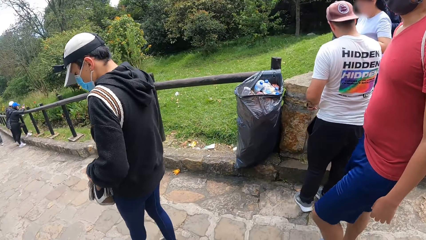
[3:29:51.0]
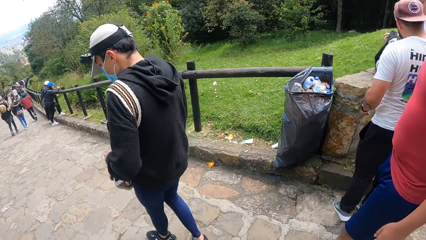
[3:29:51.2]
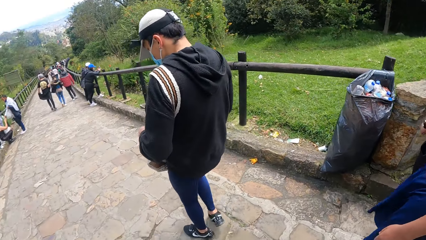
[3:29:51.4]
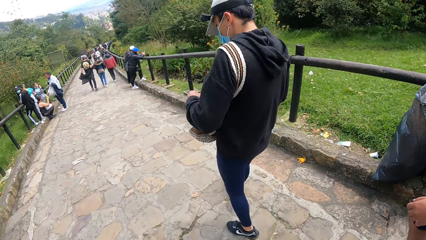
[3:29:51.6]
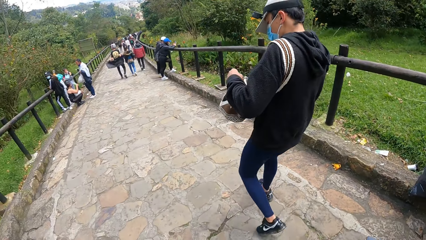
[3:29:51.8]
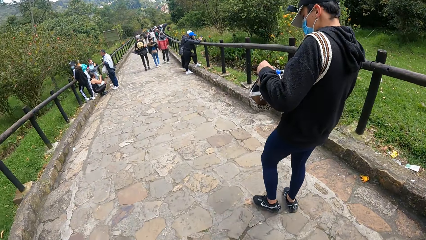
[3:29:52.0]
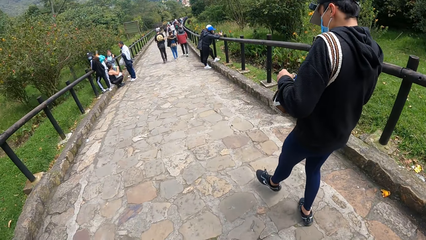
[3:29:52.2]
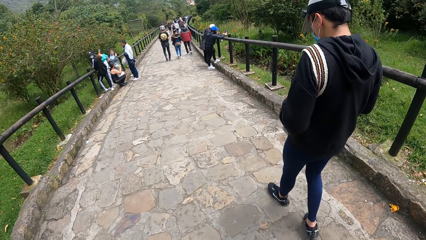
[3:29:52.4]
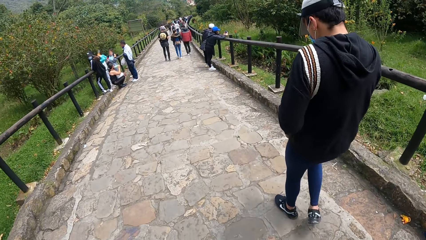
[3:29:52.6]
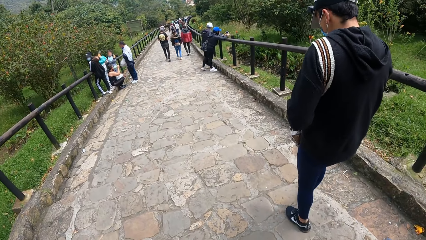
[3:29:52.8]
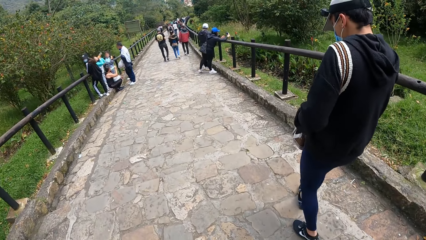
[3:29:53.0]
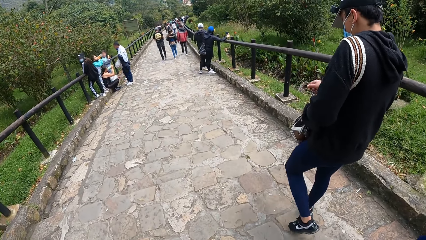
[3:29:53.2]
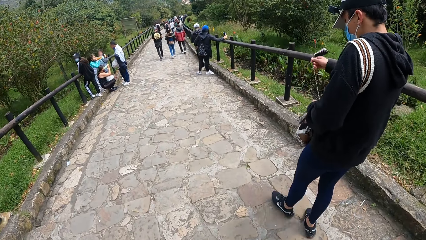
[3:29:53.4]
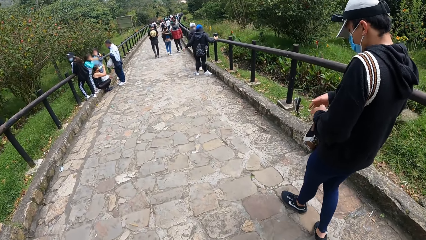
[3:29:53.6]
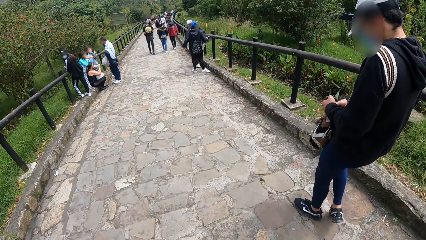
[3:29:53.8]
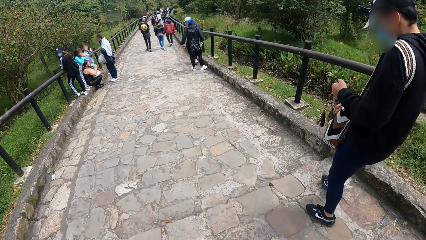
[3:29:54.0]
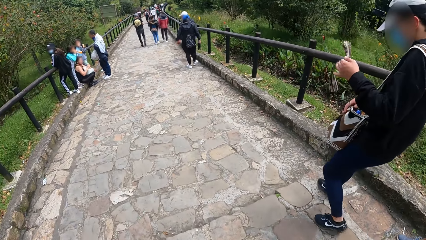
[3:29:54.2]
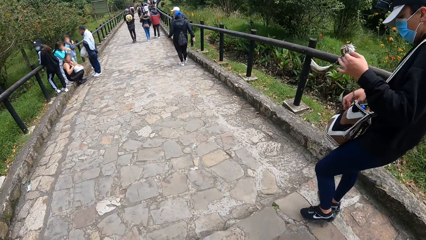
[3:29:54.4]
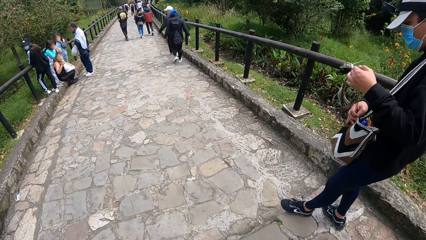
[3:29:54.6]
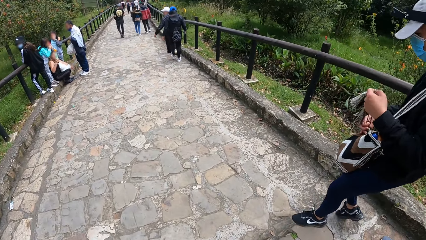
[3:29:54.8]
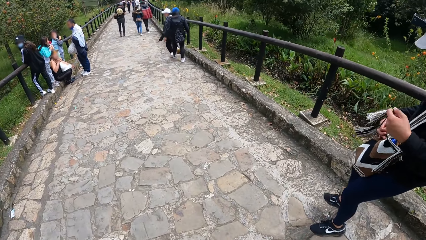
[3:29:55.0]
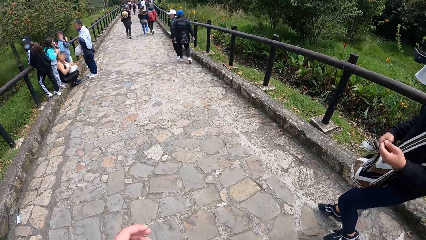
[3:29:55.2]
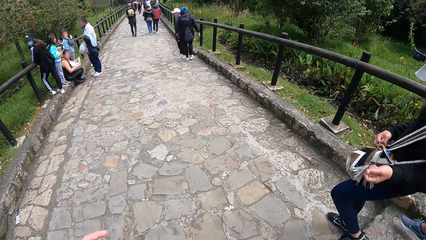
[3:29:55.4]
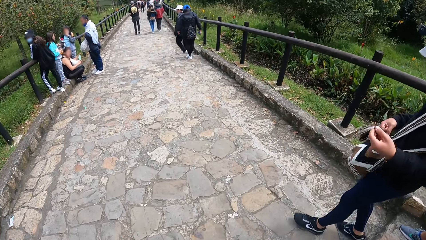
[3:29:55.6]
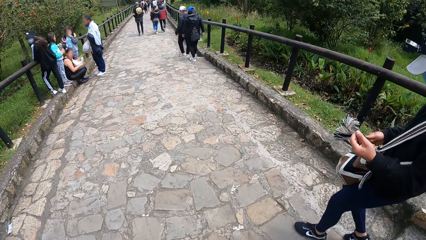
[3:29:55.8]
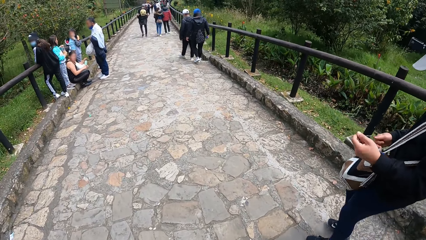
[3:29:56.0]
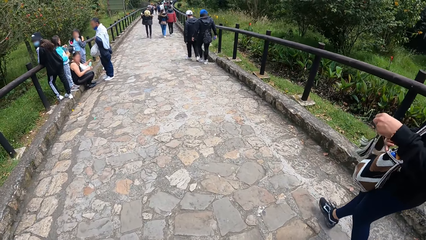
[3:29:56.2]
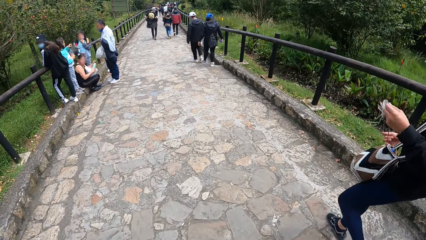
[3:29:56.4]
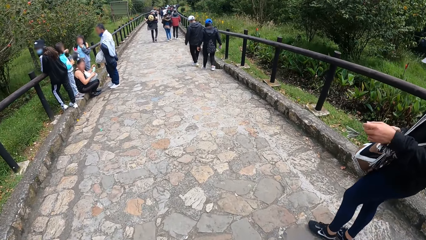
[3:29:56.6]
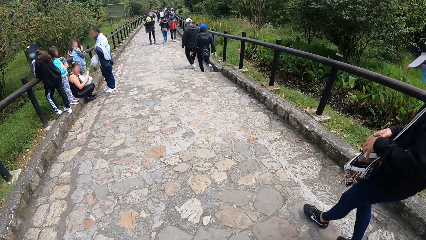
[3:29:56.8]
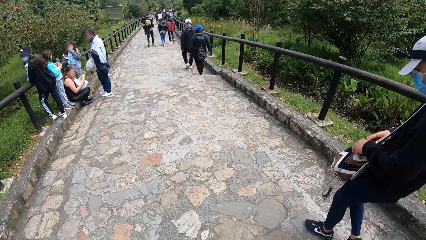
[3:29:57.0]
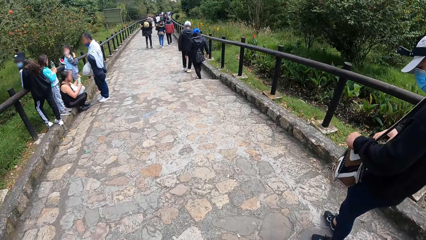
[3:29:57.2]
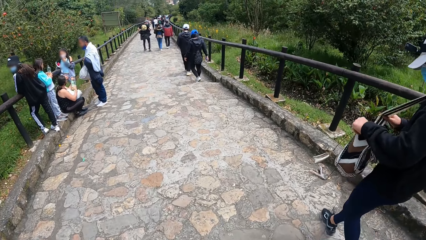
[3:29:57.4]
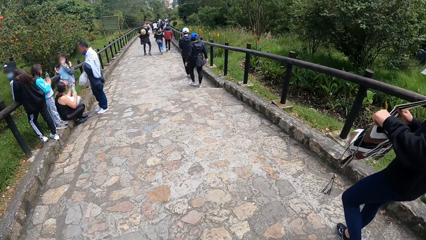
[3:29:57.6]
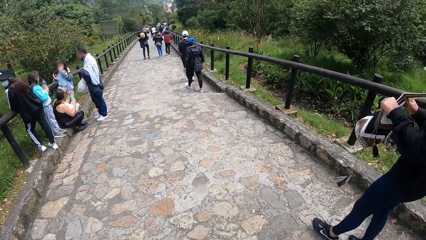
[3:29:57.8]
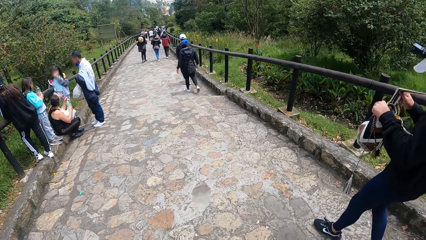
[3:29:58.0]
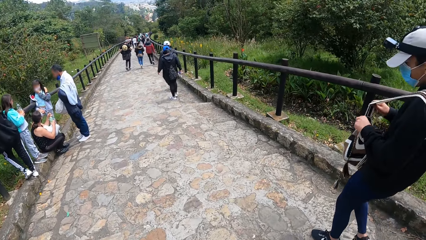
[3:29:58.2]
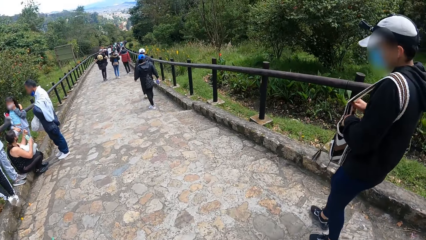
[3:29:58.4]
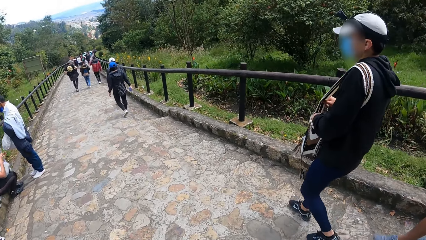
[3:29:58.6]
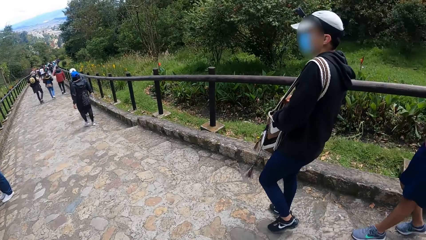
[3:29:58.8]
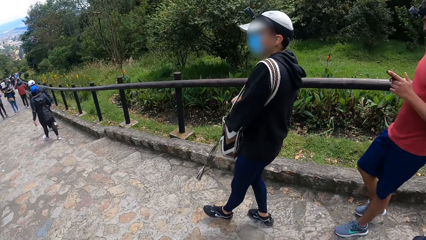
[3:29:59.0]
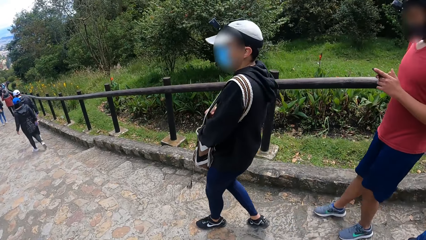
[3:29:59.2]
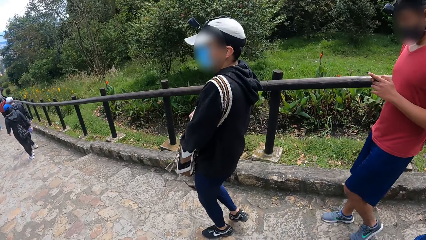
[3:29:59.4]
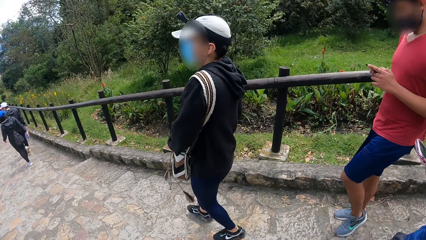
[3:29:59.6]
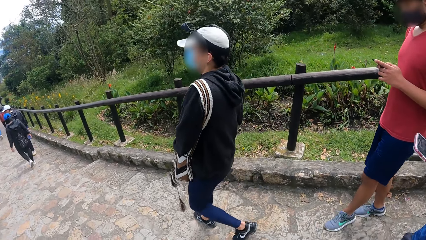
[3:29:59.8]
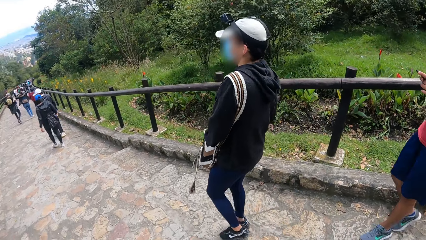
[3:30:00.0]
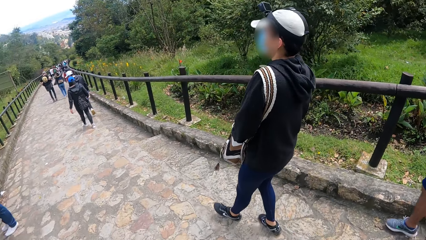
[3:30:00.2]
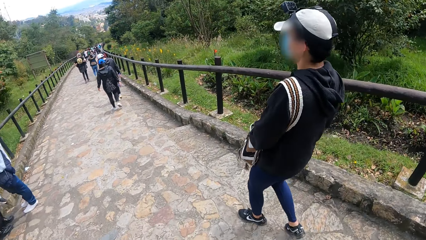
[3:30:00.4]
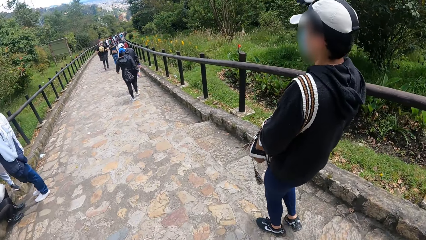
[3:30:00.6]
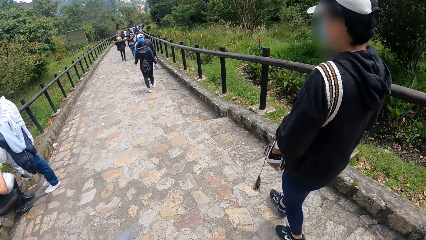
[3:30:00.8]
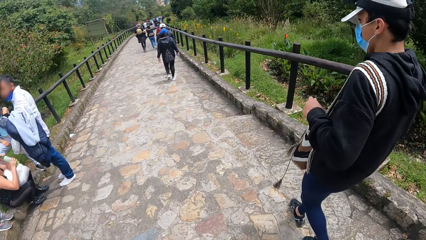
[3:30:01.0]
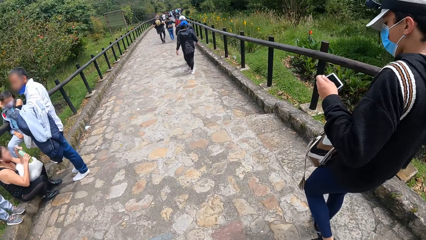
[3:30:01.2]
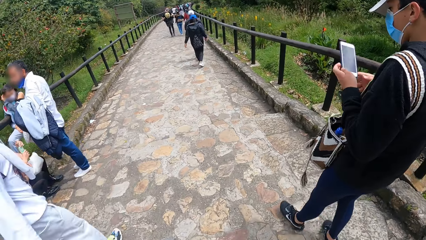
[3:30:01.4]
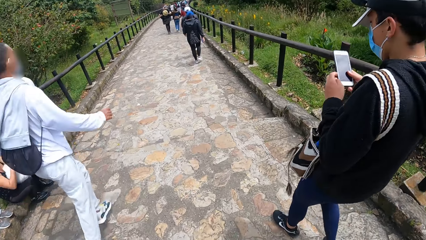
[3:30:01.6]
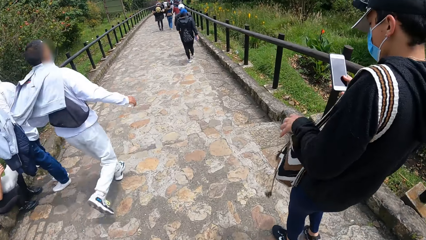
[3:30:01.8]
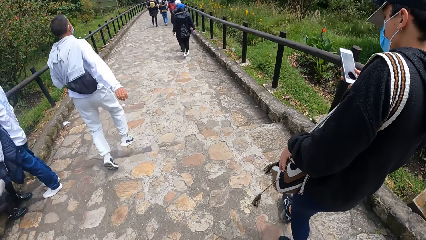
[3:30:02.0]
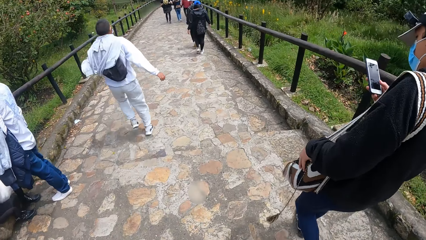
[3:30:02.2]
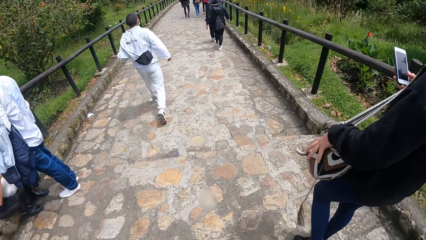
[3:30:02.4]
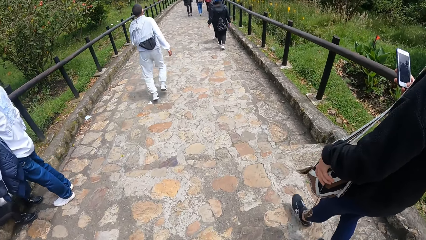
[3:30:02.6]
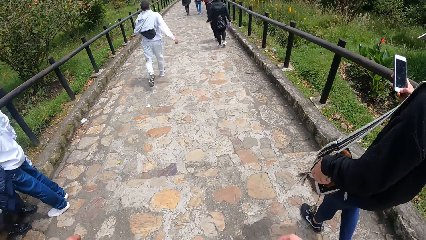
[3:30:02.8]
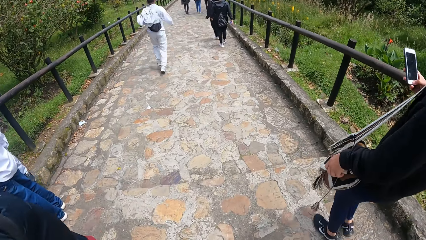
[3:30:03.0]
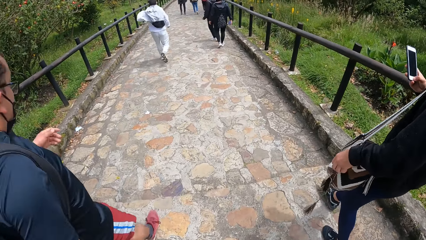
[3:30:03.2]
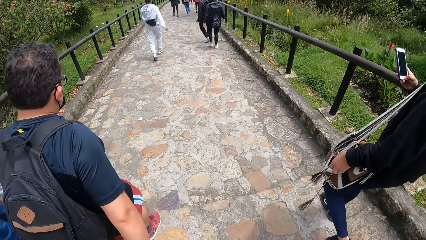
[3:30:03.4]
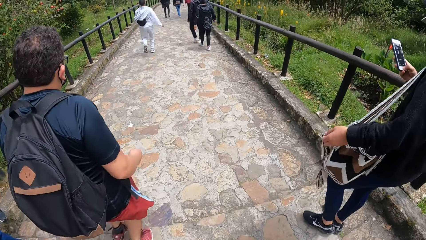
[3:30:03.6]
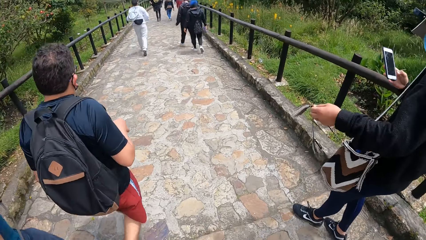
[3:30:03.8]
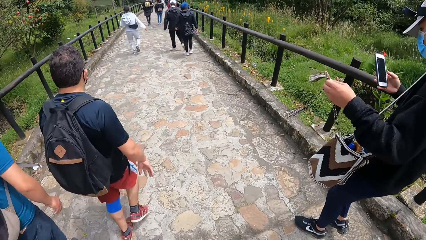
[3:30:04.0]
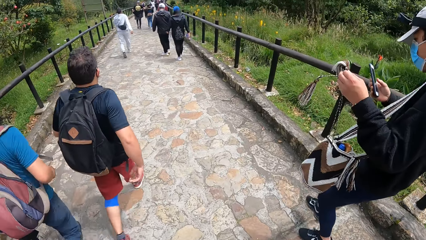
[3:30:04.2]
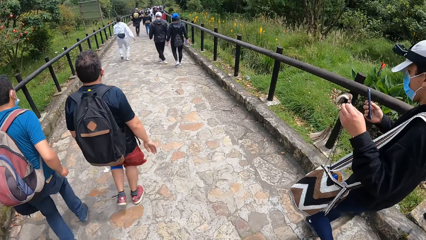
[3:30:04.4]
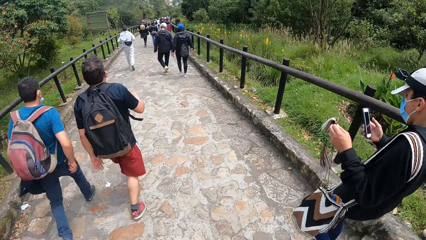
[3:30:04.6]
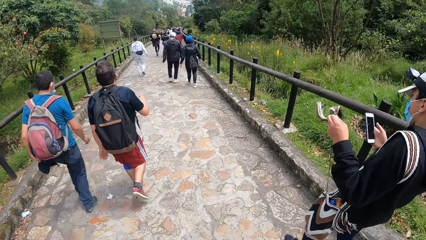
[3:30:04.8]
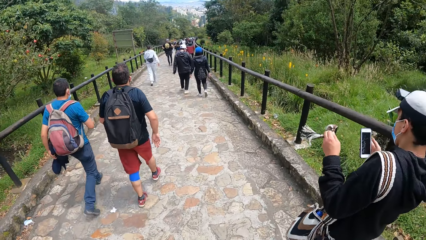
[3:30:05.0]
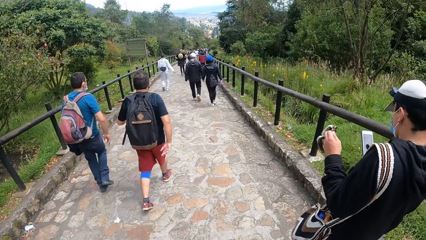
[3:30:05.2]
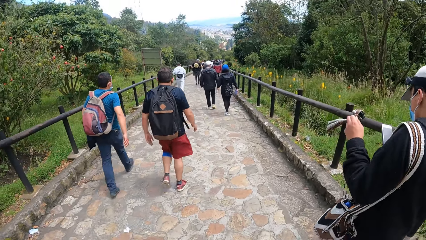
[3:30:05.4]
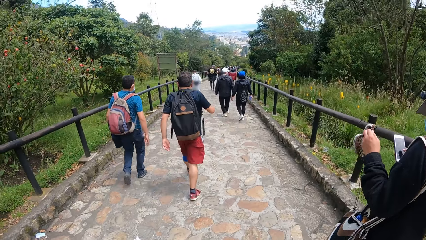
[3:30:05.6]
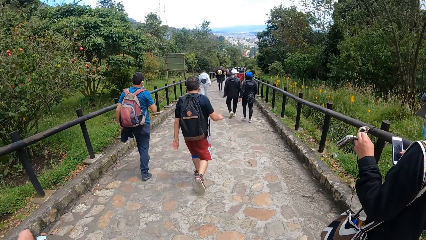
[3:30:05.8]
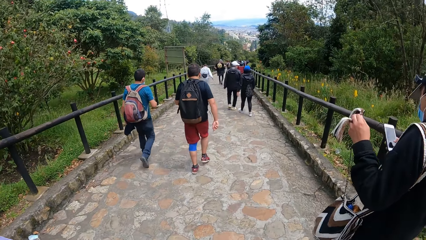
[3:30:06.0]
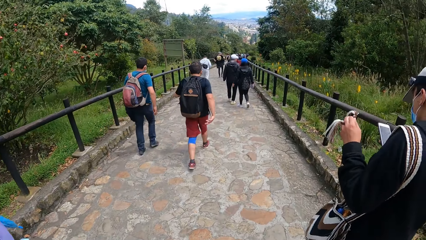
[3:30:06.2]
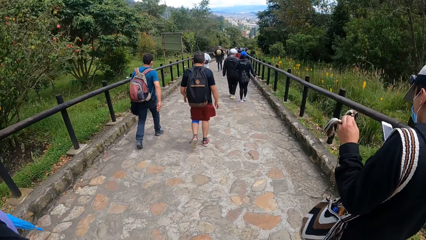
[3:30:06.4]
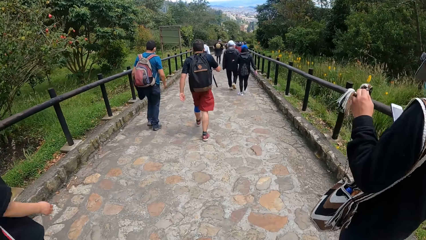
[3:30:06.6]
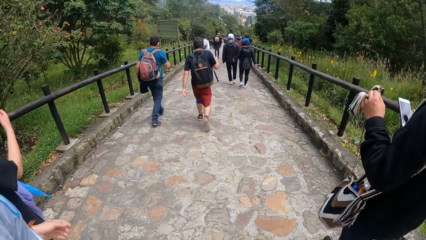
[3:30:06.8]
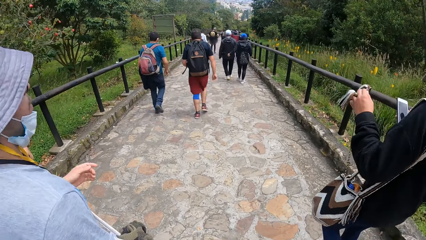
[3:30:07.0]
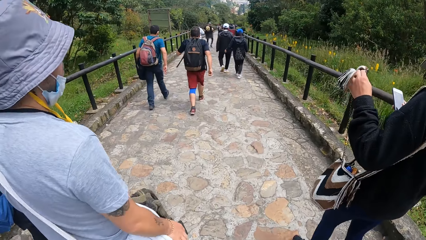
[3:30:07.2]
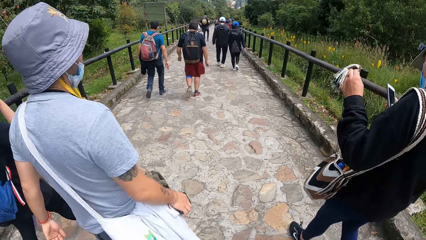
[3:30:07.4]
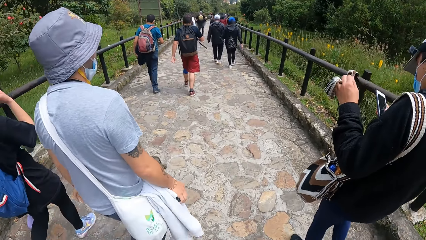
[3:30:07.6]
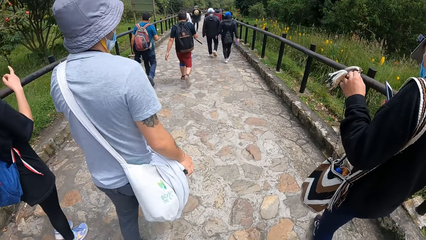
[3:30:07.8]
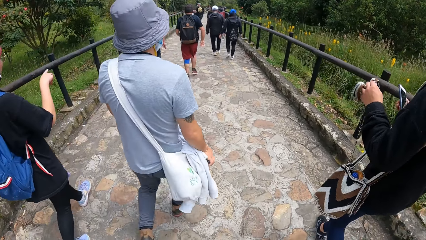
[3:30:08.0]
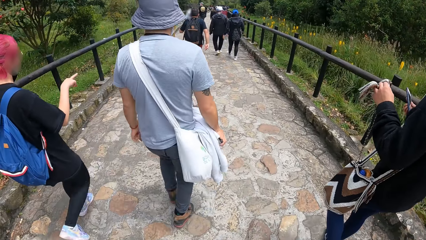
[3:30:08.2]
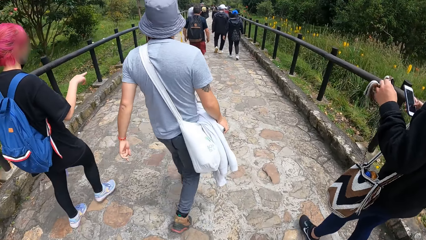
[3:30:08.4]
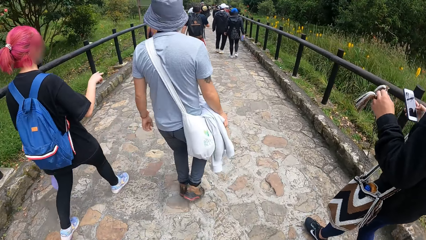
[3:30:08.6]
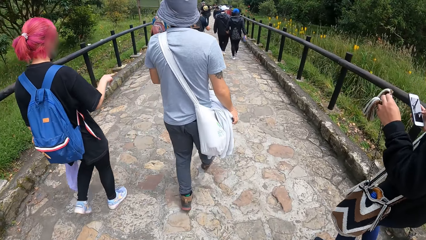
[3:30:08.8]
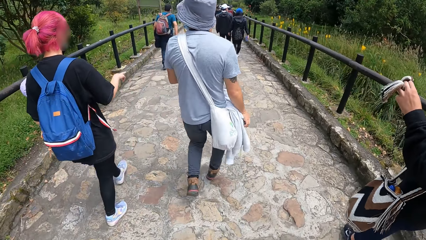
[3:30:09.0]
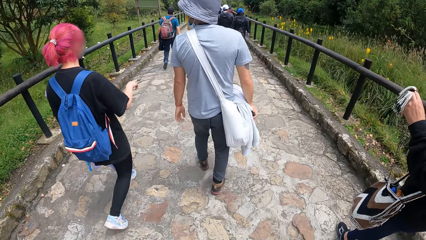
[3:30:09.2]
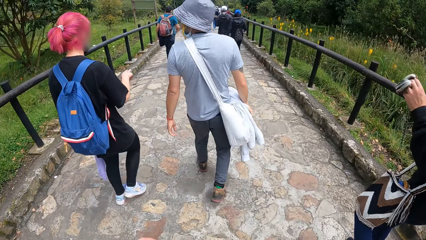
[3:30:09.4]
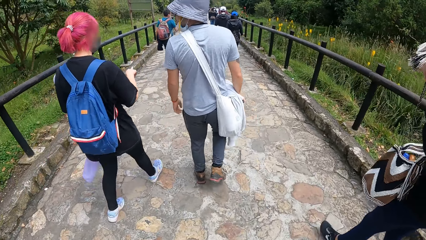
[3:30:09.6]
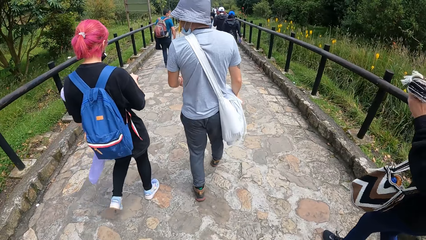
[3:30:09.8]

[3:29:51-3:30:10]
A man opens a bag. The man unties the bag strings with both hands, lifts the bag with both hands, and searches the bag with his left hand. Another man operates a phone with both hands. The first man removes a phone from the bag with his left hand, passes the phone in his left hand to his right hand, pulls the bag strings with his left hand, and operates the phone with his right hand. The first man pulls a rope.
